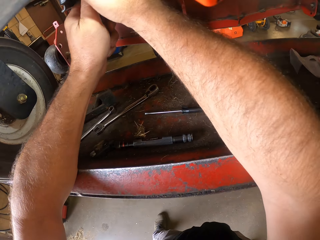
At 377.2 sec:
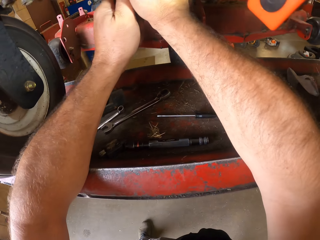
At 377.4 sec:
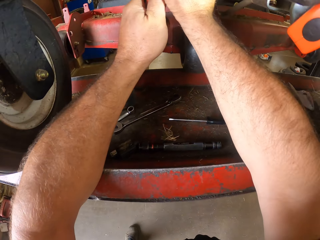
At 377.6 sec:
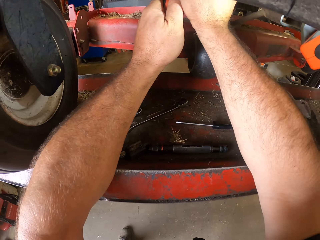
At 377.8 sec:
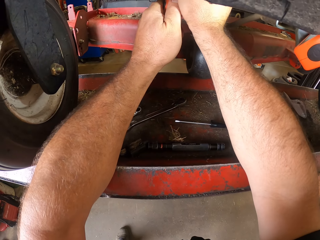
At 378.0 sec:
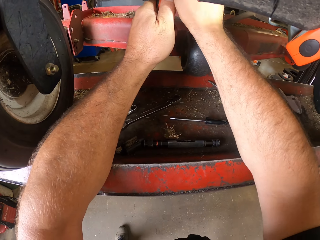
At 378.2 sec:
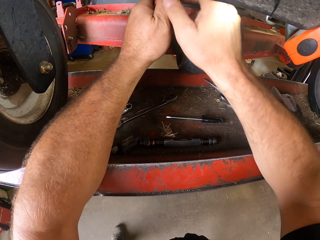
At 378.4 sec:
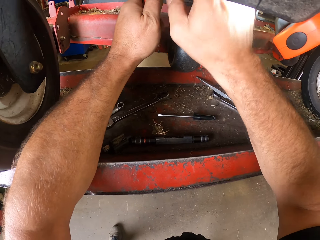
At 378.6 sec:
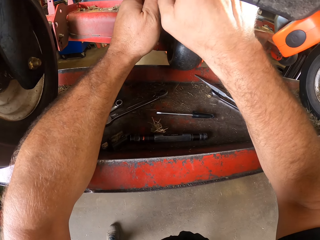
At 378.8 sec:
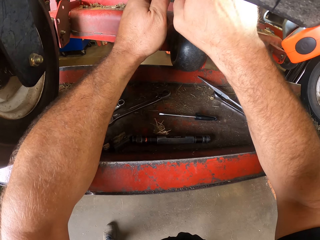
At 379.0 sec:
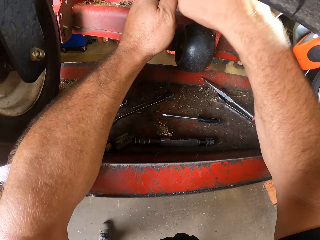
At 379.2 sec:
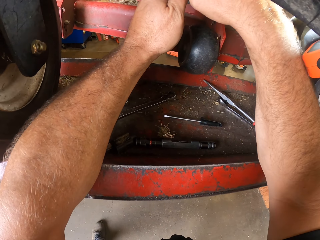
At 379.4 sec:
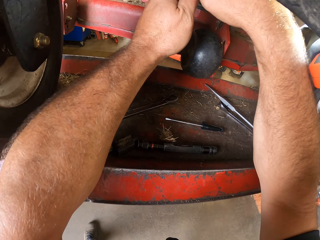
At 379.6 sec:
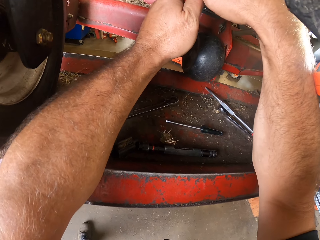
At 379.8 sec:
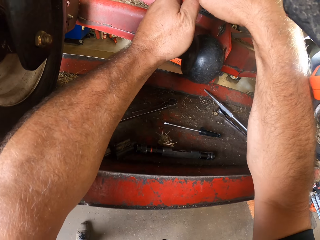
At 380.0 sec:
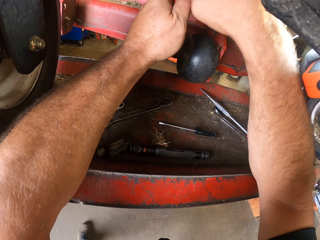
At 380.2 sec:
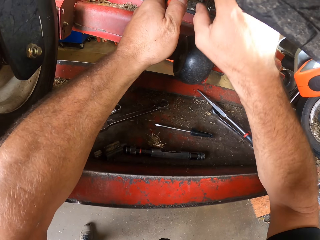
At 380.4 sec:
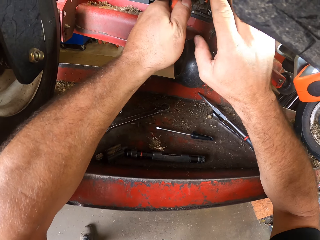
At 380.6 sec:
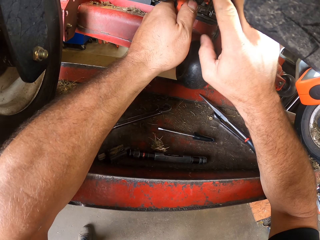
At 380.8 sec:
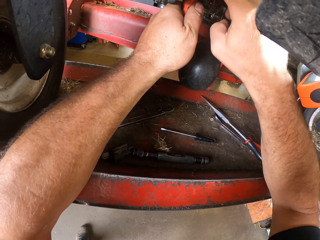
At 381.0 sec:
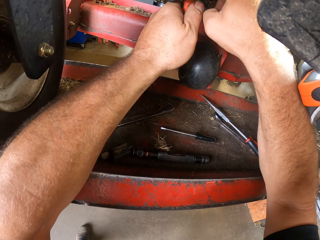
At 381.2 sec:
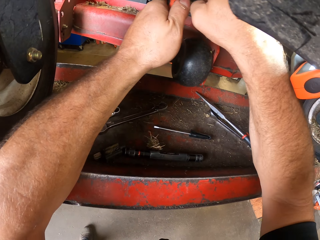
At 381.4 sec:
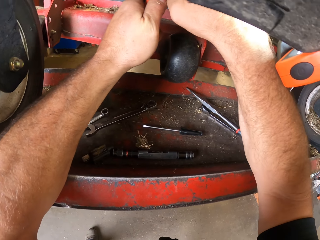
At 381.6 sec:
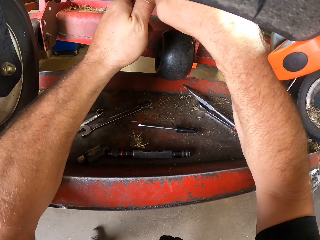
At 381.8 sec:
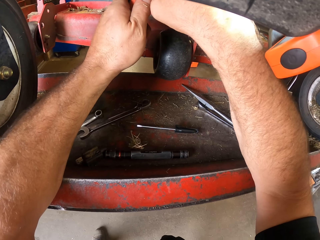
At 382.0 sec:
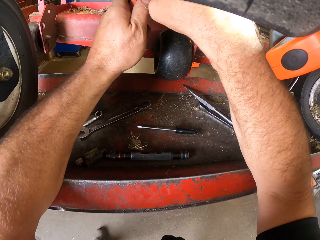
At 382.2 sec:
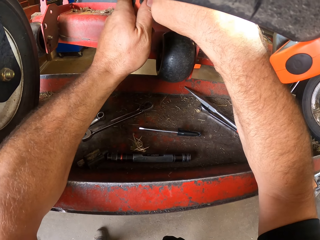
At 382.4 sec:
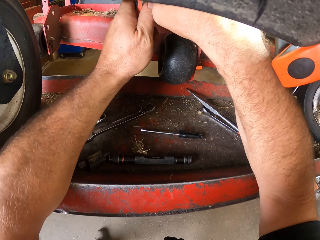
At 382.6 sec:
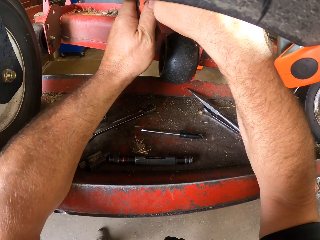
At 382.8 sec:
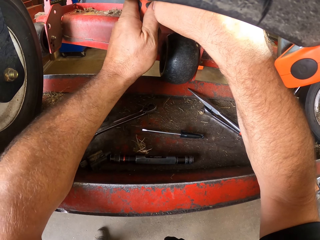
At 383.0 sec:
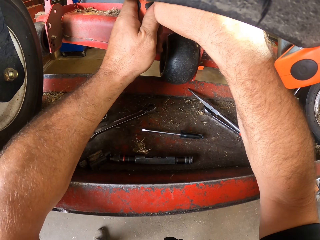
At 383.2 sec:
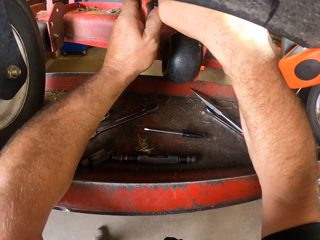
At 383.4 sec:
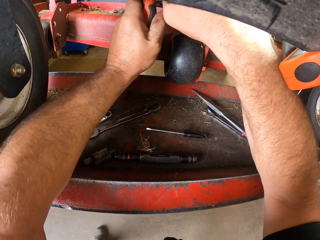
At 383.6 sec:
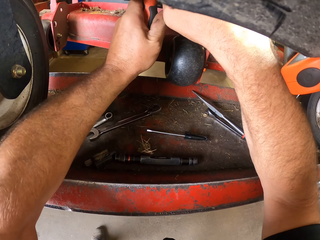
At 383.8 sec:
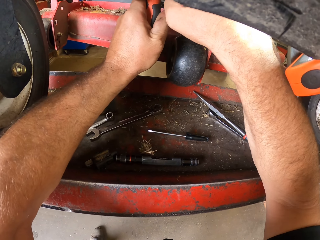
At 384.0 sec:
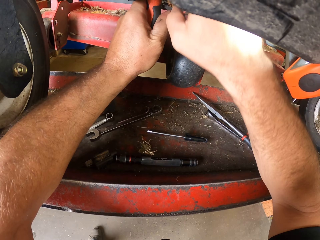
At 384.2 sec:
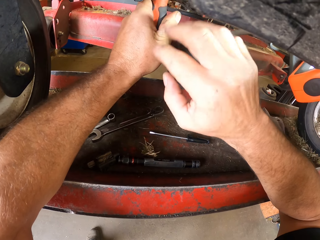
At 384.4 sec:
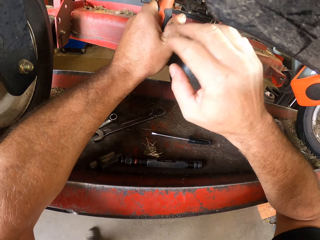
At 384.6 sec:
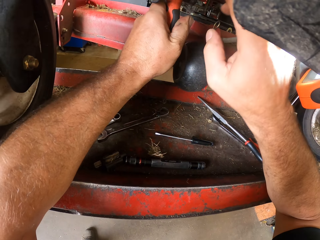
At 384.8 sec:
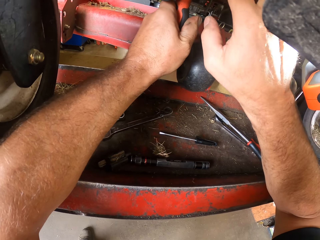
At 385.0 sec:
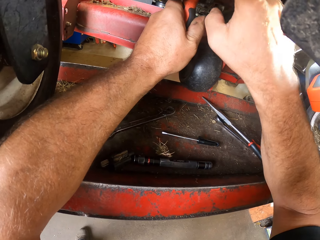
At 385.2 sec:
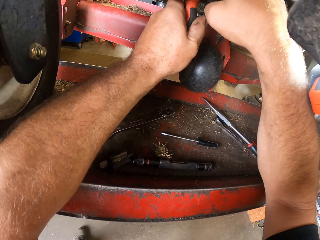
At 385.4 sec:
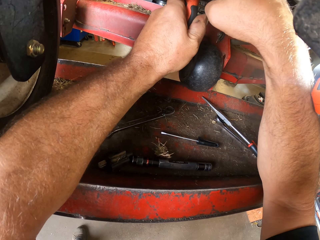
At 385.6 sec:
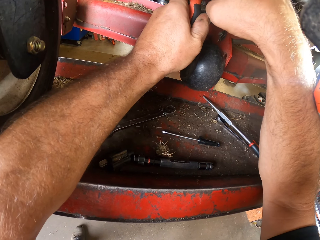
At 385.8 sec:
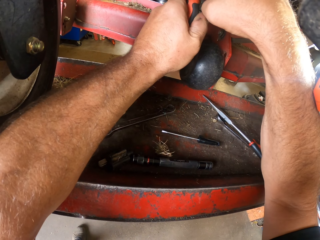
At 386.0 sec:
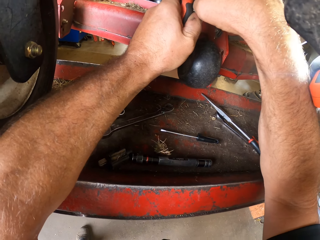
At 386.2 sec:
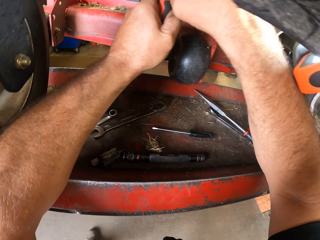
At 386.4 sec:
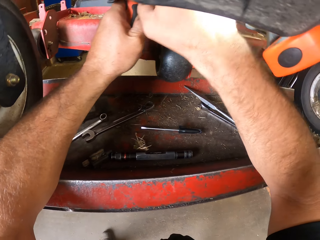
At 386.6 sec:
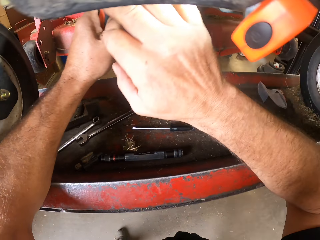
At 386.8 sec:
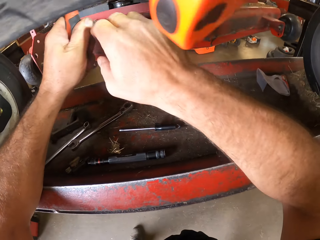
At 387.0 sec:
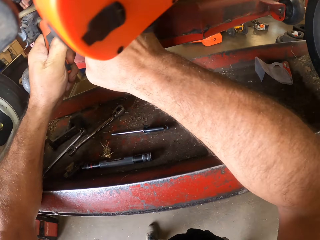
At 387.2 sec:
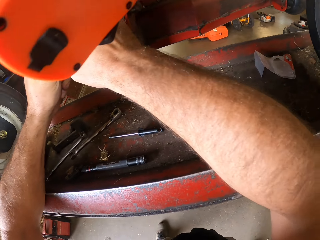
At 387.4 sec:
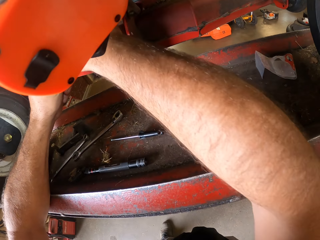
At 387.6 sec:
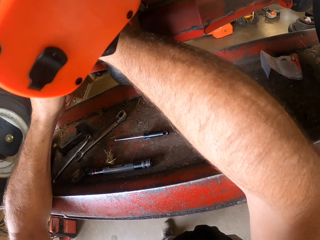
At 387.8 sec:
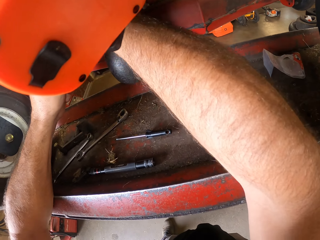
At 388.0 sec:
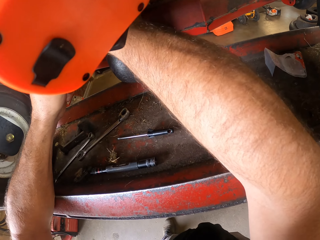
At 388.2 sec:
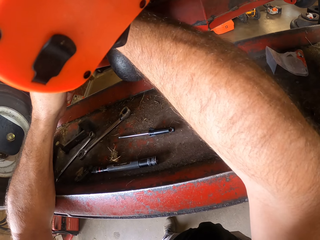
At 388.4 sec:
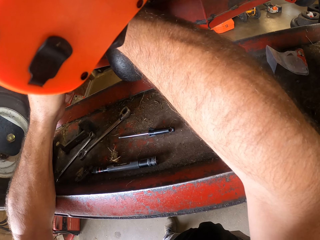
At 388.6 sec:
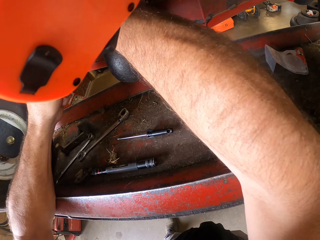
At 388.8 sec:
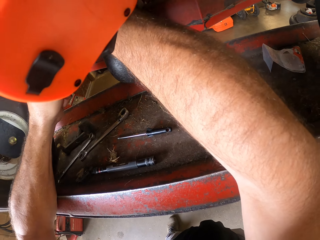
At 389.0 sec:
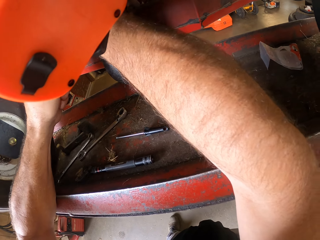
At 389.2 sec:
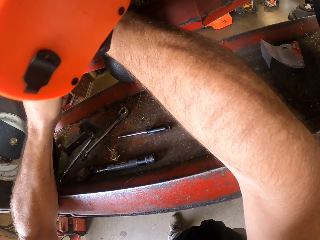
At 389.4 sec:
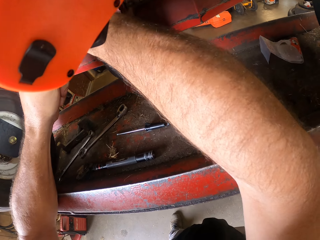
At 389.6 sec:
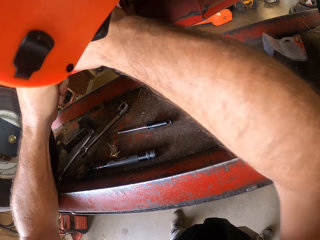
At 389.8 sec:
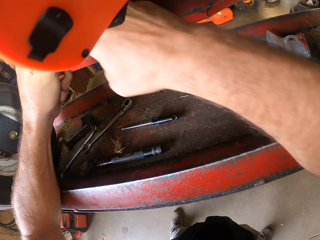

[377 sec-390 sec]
The camera wearer moves a hand along the screwdriver. They move the hand away from the lawn mower. They fix the lawn mower. They remove the hand from the lawn mower. They move the hand towards the lawn mower.

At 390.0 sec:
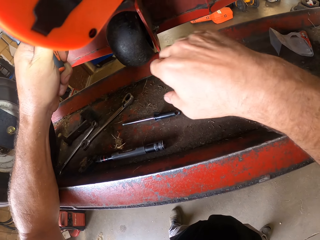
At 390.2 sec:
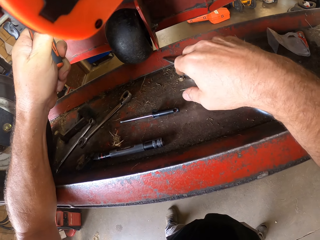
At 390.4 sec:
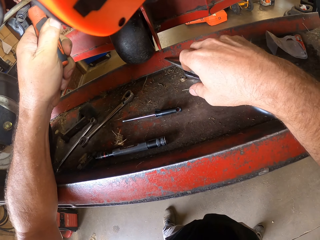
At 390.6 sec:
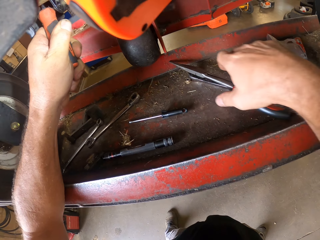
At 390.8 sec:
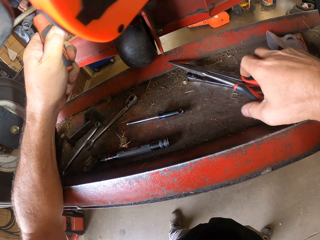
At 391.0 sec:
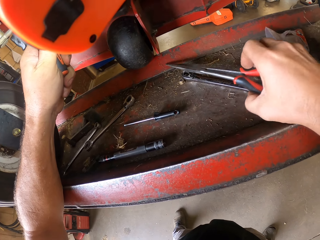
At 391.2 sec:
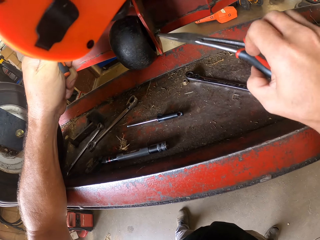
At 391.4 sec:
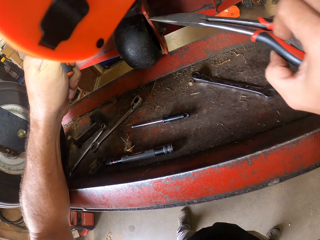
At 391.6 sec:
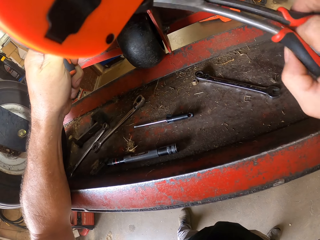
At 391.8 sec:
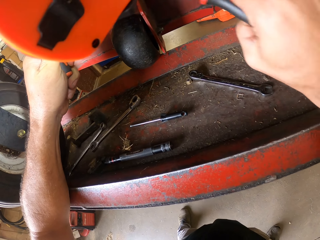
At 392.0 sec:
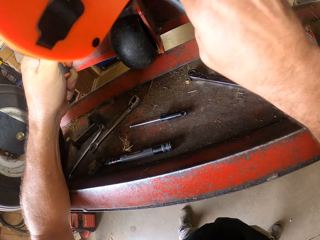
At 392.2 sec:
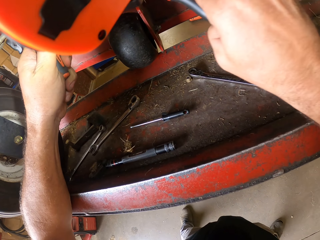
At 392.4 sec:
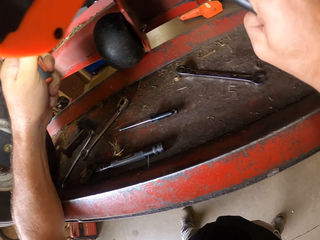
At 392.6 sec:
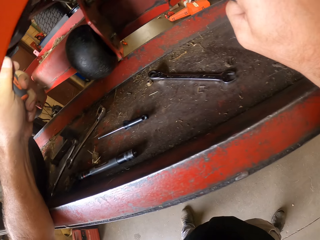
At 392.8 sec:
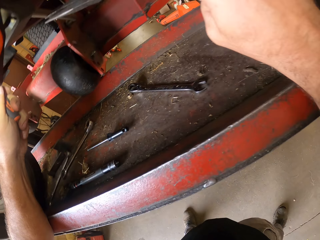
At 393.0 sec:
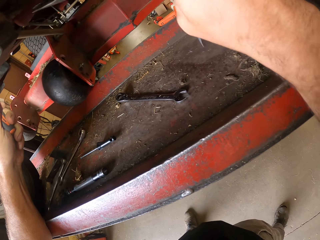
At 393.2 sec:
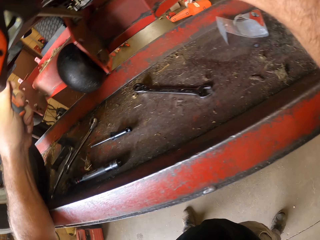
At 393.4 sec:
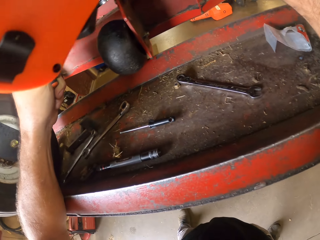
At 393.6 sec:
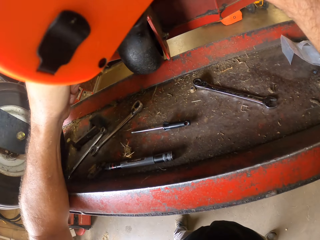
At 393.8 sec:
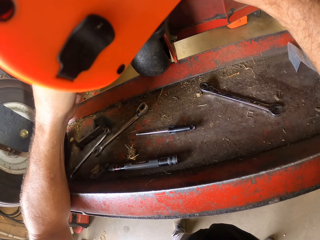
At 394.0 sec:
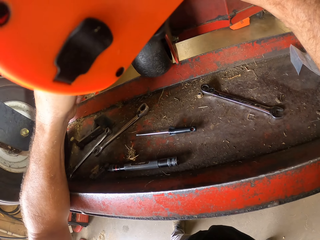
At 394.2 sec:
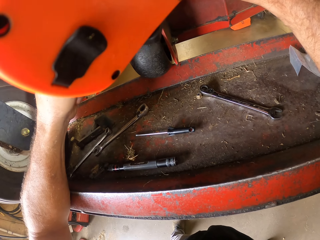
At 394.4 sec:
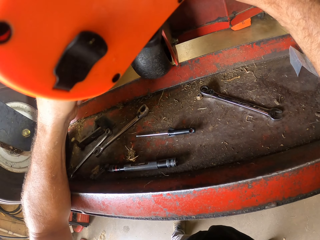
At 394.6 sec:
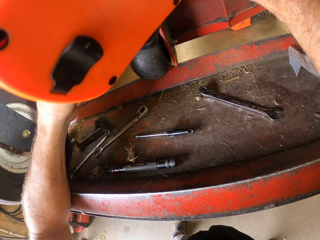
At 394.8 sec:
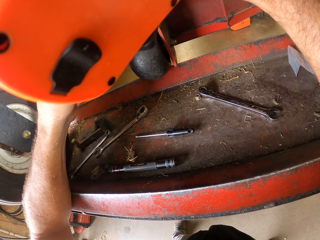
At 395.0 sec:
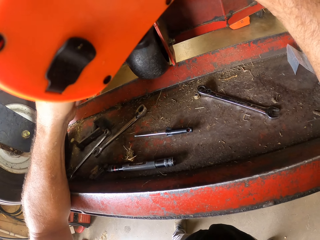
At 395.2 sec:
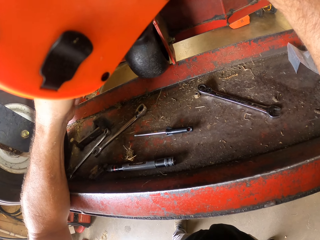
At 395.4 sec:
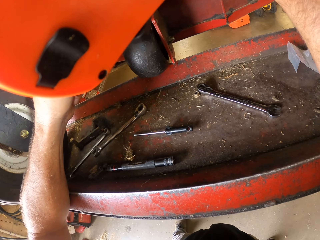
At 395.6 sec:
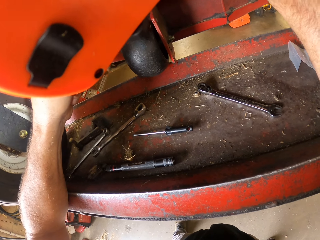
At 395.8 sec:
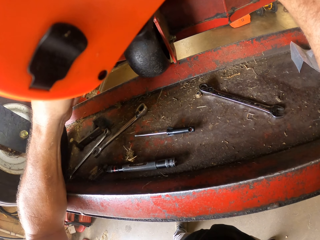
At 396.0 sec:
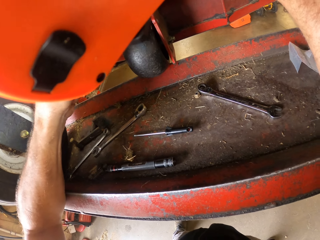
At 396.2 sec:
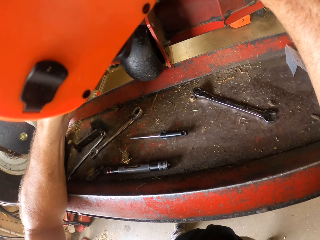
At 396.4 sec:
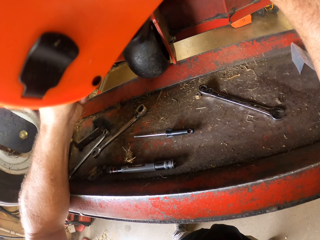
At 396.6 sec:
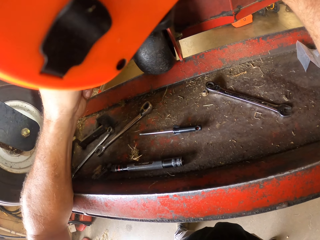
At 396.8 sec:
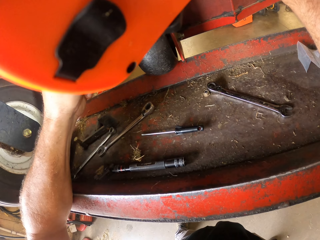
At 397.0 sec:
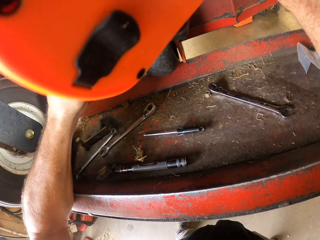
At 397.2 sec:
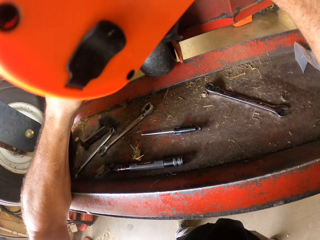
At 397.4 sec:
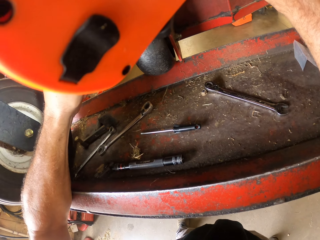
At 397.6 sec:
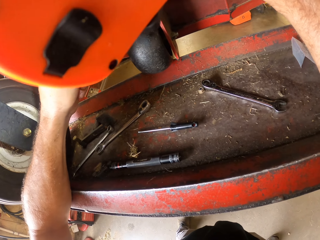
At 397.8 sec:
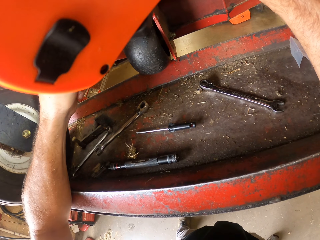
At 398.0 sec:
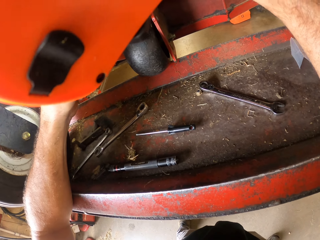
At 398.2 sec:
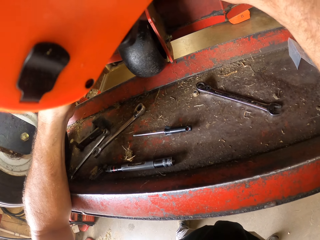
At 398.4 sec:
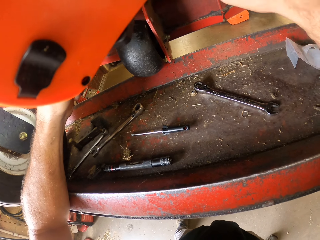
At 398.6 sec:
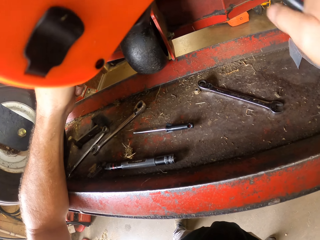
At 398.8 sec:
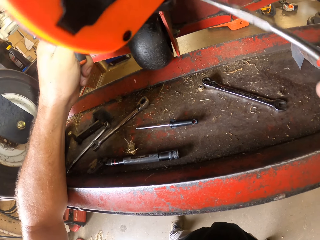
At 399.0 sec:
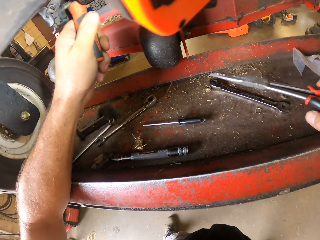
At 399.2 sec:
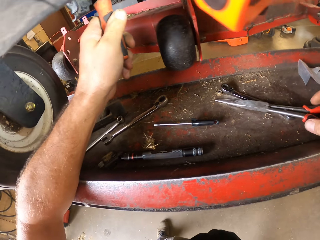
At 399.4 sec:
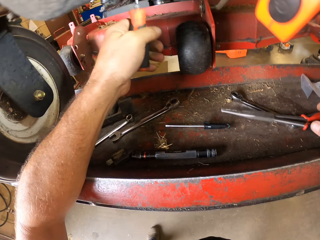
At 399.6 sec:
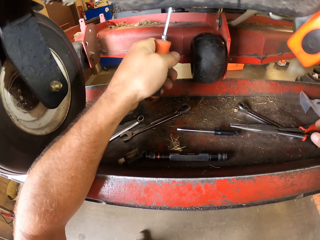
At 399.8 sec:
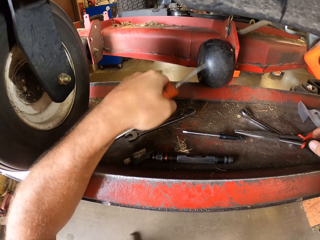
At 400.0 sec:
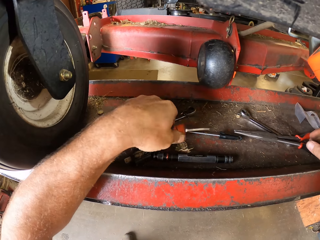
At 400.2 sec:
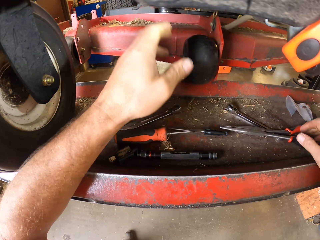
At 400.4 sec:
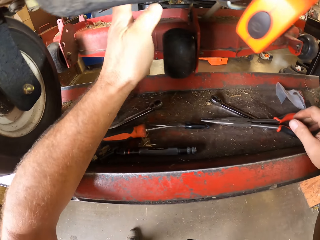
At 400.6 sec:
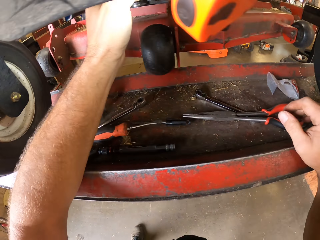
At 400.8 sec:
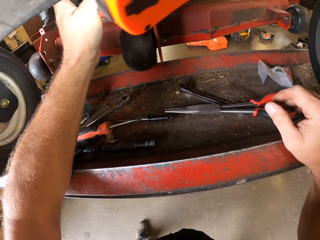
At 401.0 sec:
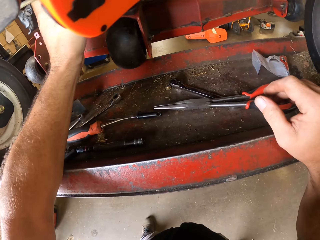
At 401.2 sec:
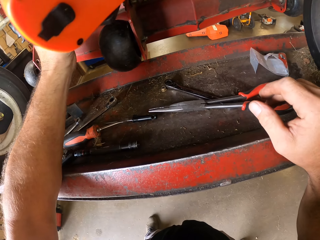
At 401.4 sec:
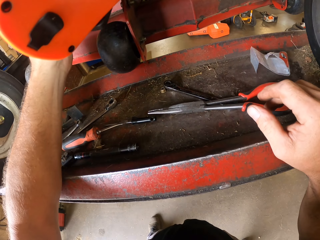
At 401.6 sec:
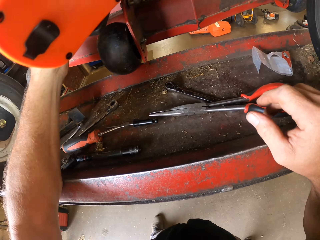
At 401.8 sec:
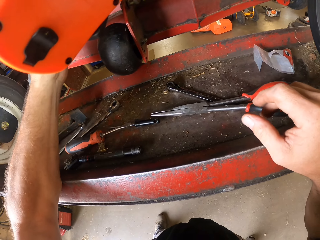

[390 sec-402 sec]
The camera wearer moves his hand away from the lawn mower. He picks up a pair of shears or nose pliers from the workbench with his right hand. He works on the machine with the pair of shears. He moves the nose pliers away from the lawn mower and places the pair of shears in his right hand on the workbench. He moves the screwdriver away from the lawn mower and places the screwdriver in his left hand on the workbench. He works on the machine with his left hand.
